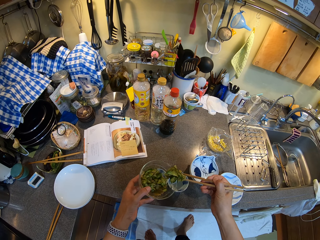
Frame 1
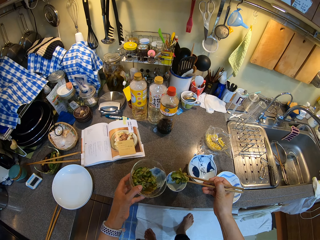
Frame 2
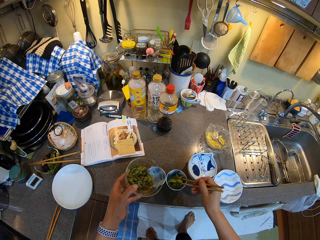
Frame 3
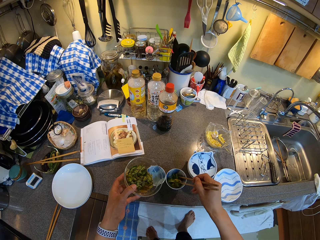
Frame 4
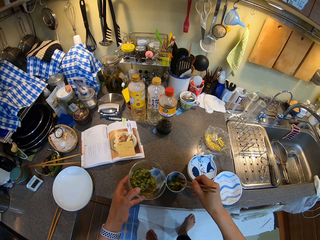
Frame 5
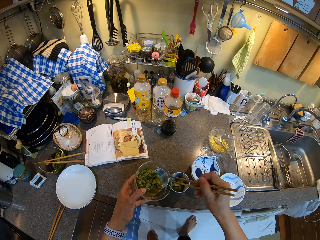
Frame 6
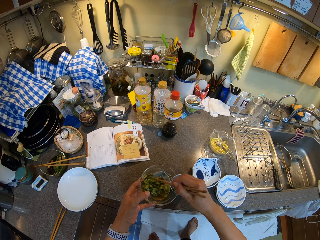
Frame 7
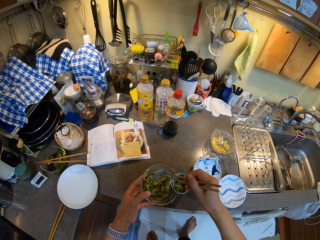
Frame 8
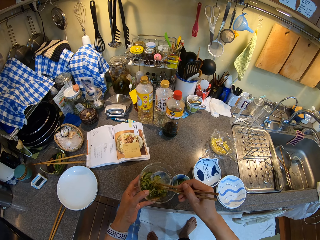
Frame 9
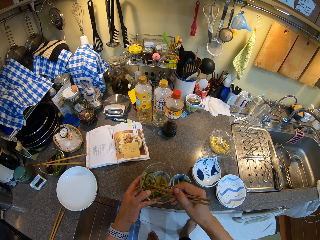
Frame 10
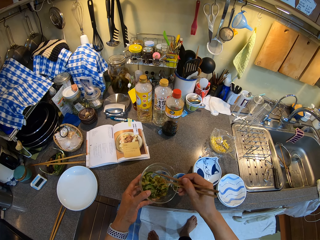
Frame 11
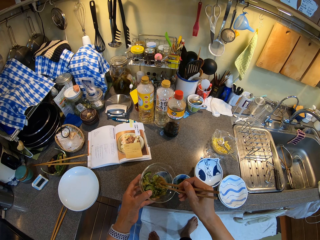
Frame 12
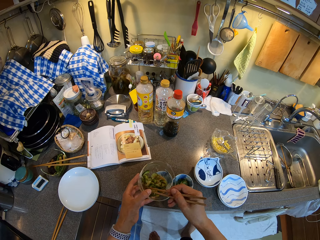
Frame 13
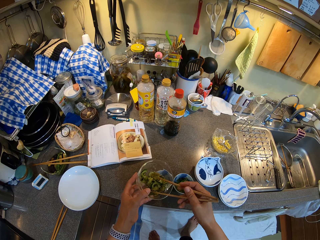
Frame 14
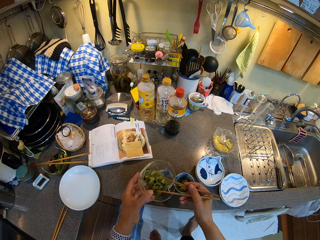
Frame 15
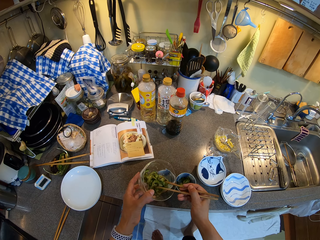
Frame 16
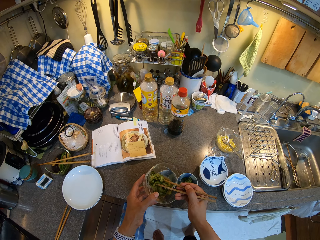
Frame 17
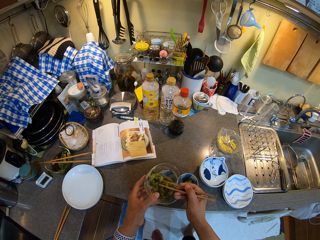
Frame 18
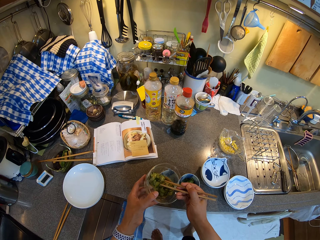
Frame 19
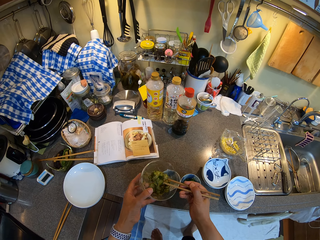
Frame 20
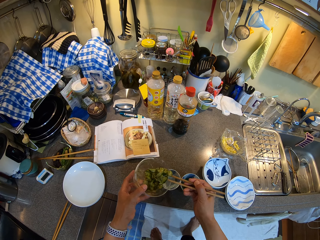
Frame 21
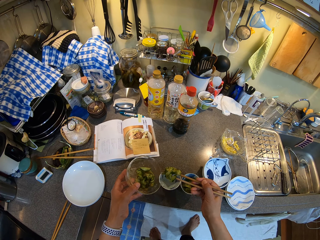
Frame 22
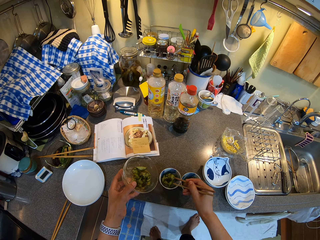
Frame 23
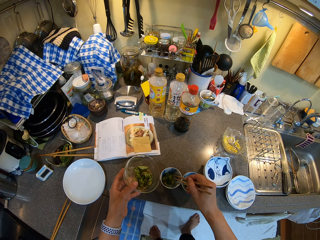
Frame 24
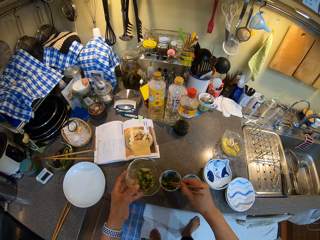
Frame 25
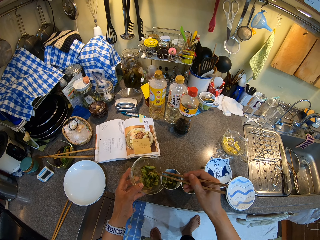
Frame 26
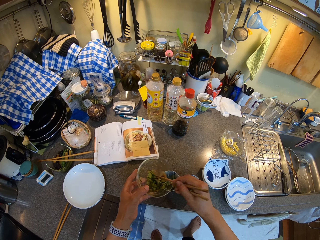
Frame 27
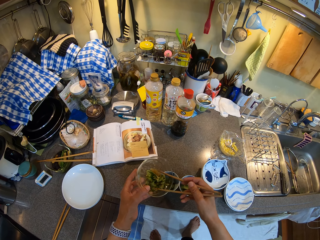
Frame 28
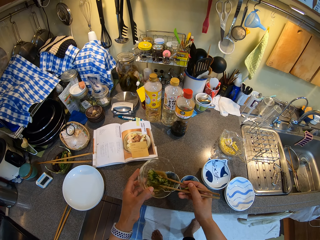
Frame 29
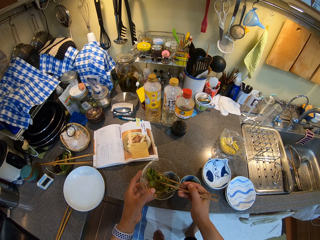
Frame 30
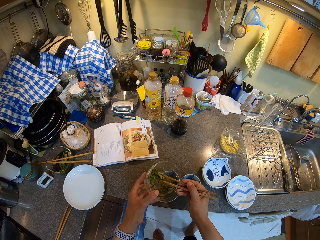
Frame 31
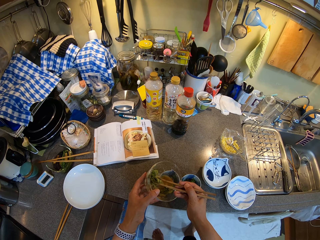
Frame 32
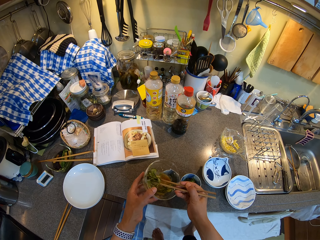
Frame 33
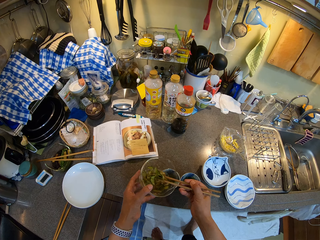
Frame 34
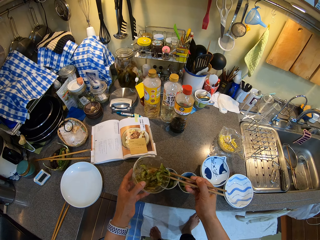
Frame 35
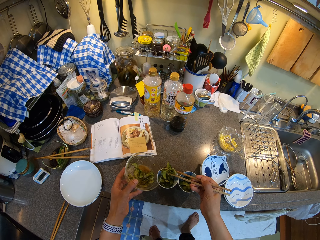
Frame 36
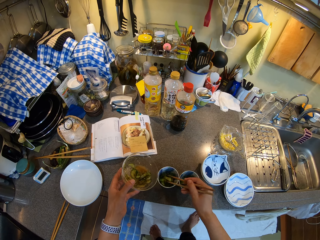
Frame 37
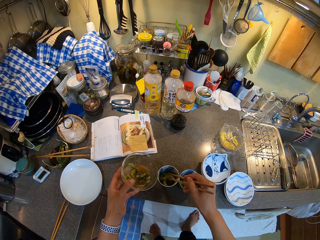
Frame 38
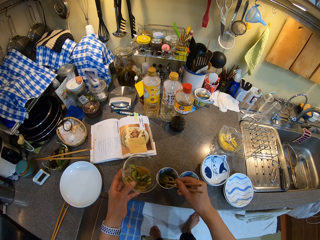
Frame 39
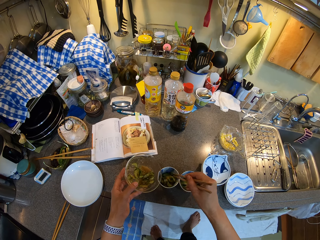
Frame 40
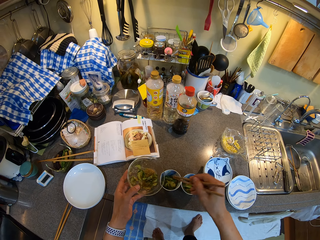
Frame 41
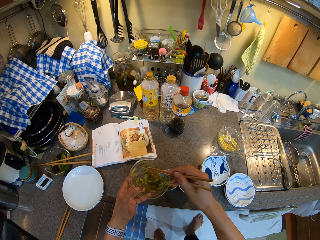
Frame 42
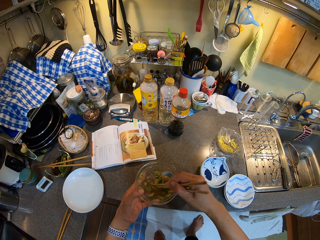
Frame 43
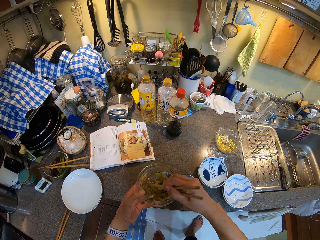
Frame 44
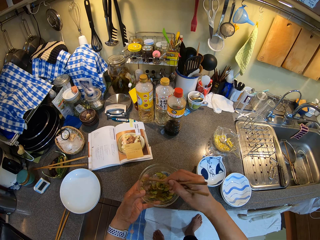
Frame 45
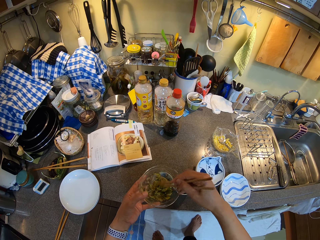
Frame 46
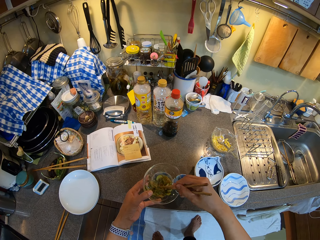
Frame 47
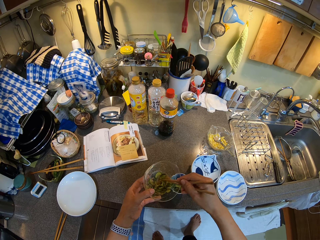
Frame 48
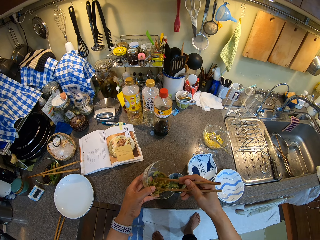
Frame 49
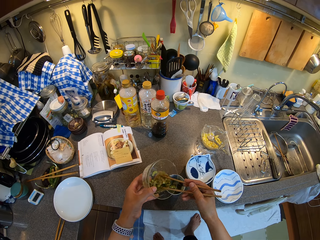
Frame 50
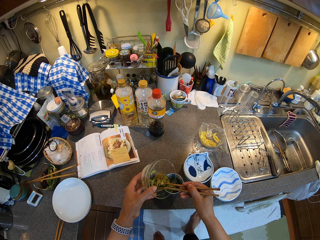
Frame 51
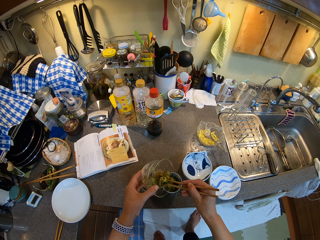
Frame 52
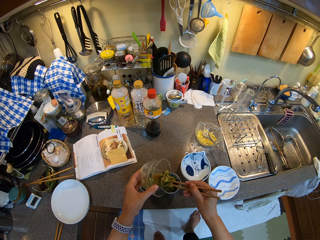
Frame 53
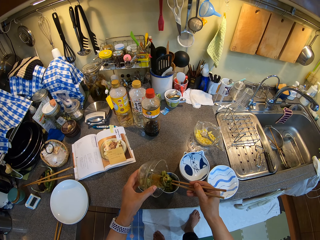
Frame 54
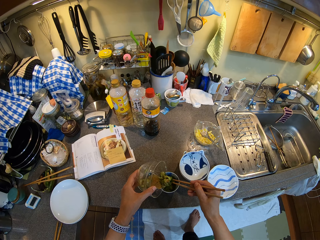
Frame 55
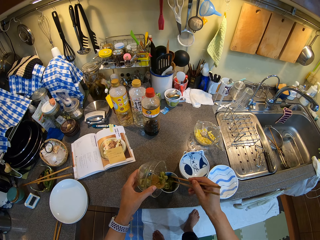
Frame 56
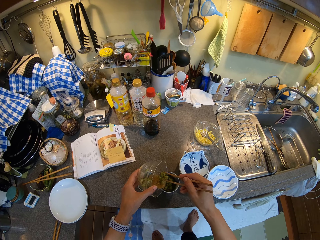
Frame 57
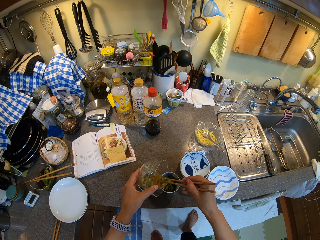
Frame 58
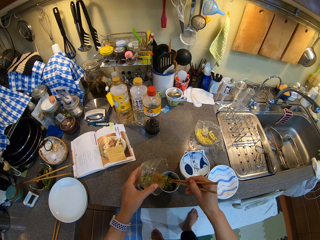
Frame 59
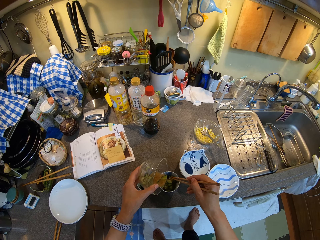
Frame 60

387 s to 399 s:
The camera wearer serves cooked cucumber into the cups.

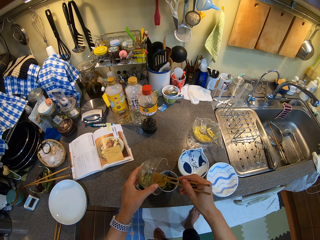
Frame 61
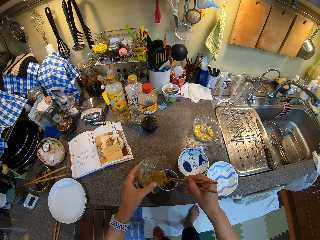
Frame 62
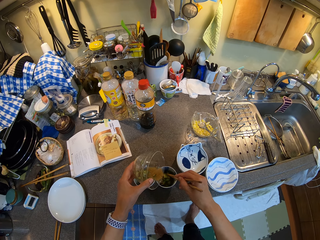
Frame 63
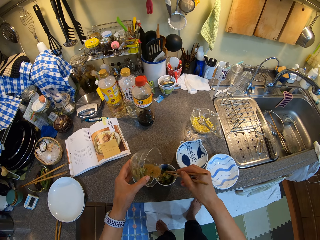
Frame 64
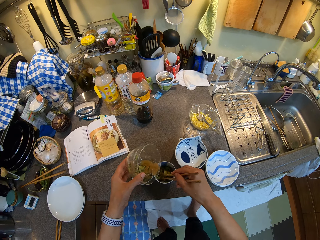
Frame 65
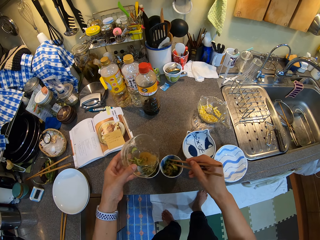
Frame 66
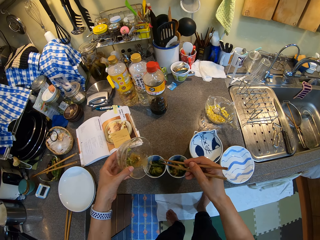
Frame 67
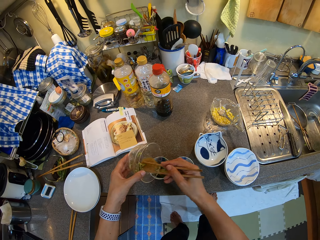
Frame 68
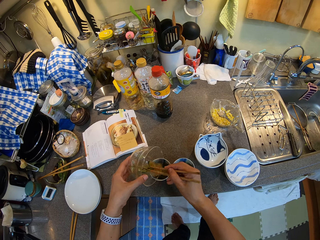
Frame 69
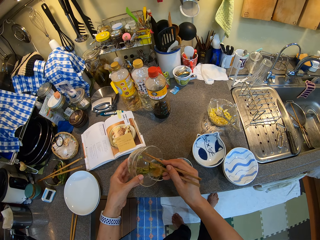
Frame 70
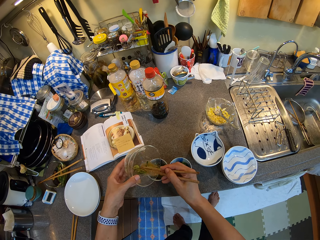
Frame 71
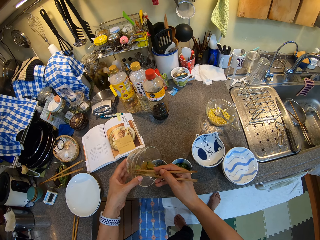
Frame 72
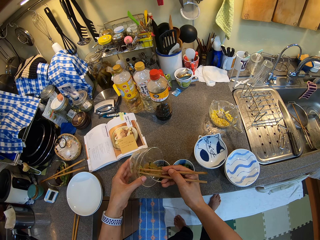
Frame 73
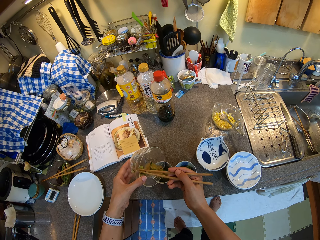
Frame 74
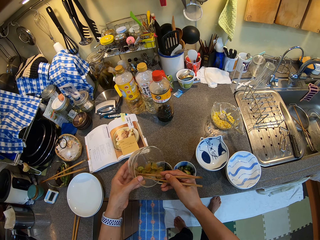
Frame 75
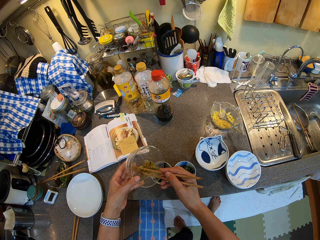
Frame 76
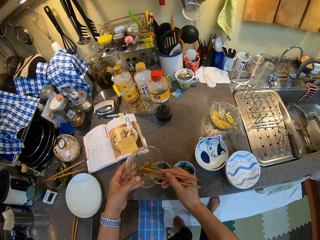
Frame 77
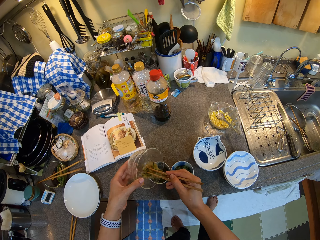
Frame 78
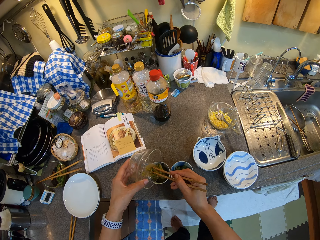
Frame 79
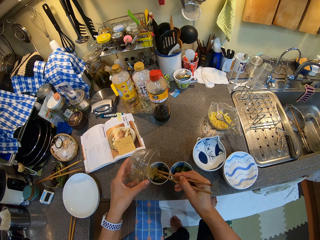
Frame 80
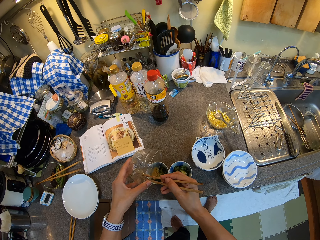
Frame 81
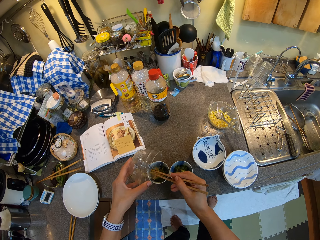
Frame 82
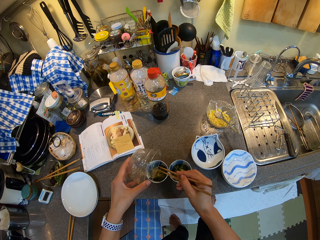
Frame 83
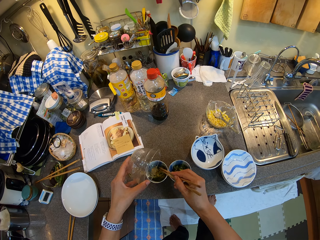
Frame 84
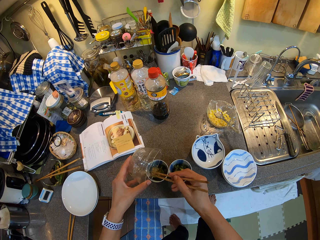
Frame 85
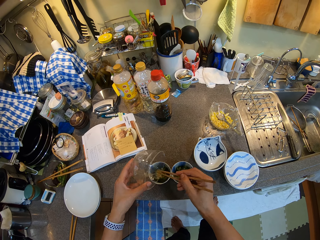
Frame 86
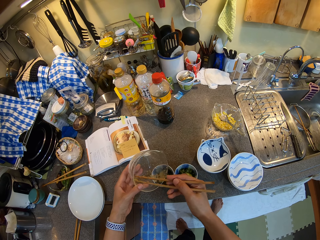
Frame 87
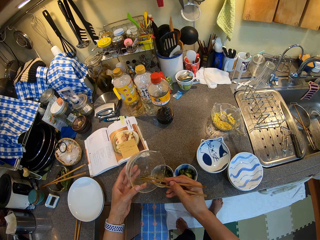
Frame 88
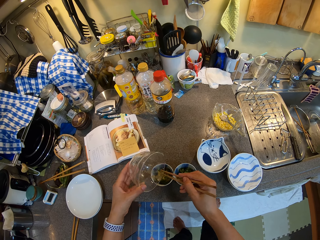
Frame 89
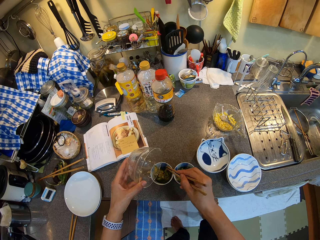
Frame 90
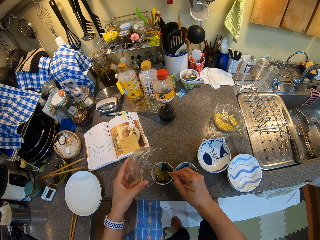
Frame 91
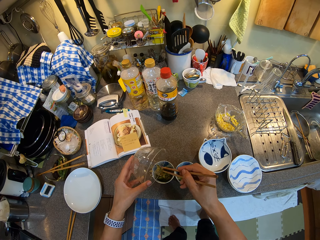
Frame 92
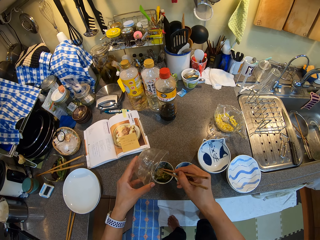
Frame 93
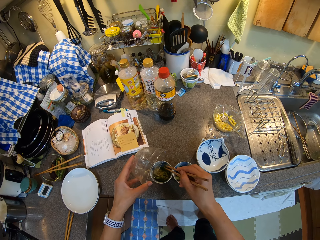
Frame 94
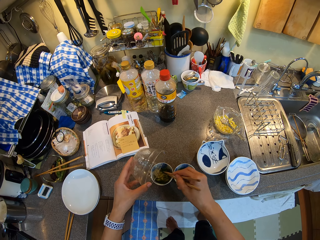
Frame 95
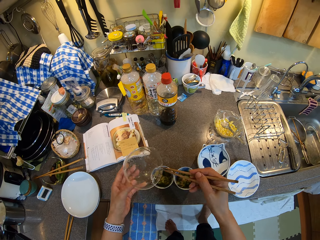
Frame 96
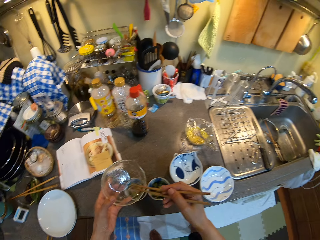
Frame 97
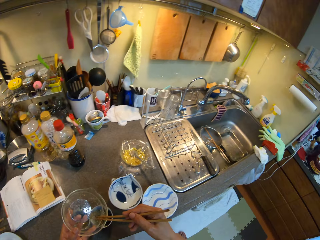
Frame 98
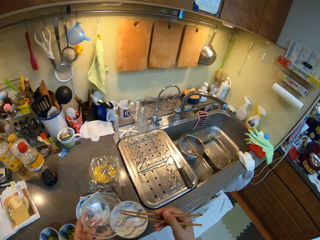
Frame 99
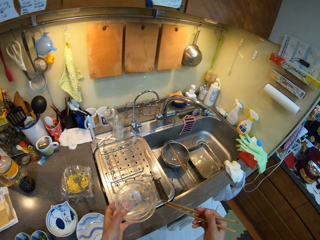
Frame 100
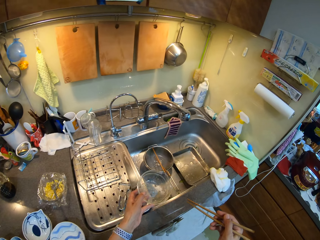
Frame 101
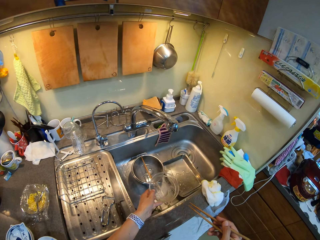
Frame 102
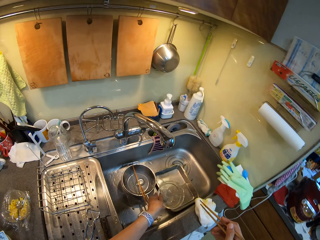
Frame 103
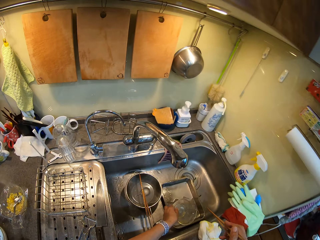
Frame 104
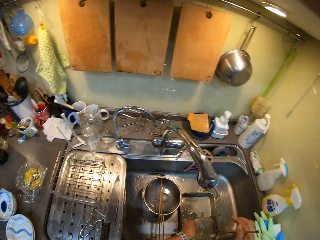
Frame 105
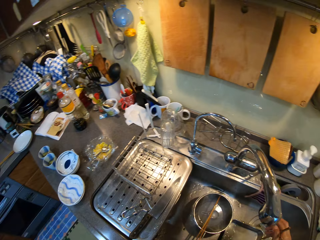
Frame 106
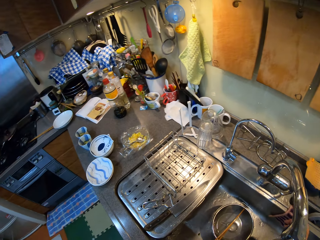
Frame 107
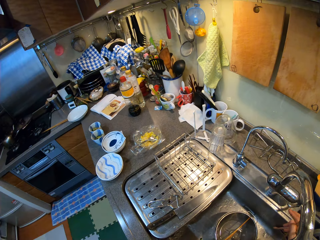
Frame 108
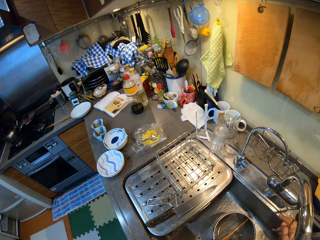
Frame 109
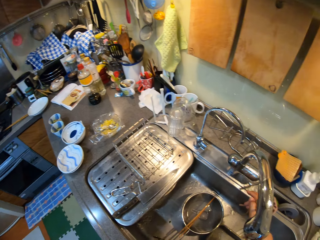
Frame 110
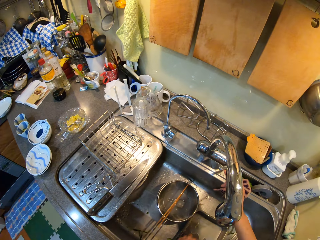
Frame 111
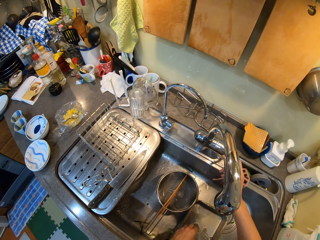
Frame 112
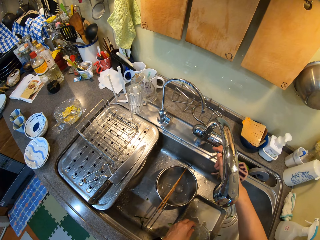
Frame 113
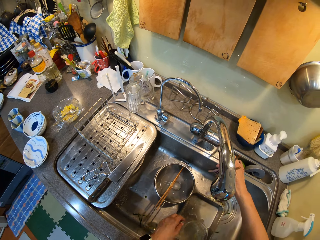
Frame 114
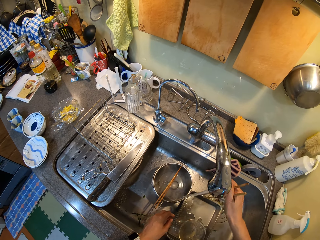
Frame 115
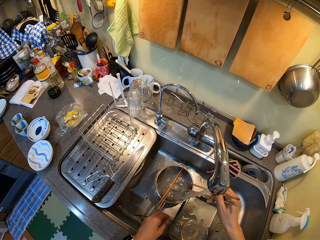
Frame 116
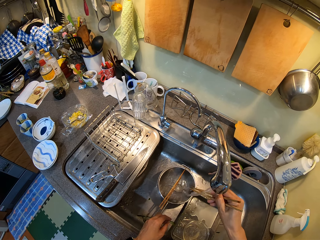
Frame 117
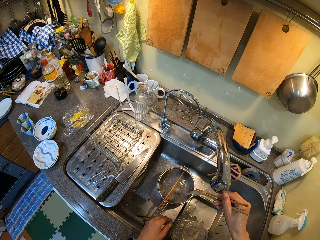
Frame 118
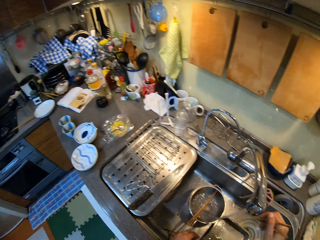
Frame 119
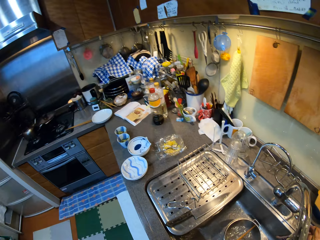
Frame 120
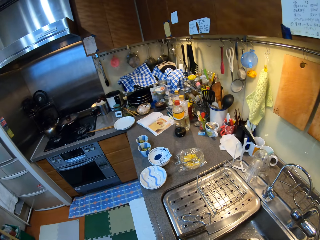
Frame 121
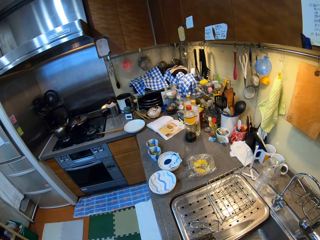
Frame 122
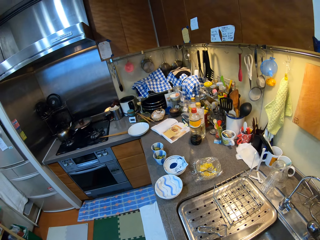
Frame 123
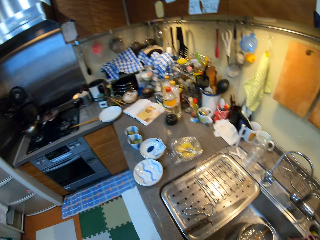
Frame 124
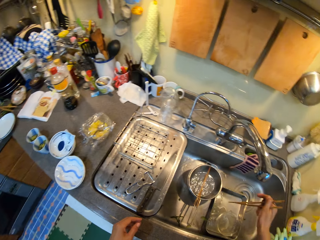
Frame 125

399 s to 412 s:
The camera wearer puts an empty bowl of cucumber in the sink. They turn the tap water on. They rinse wooden serving sticks.
